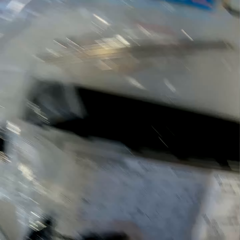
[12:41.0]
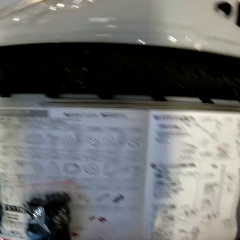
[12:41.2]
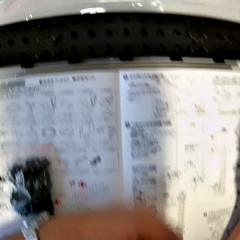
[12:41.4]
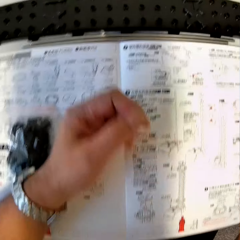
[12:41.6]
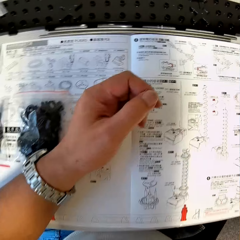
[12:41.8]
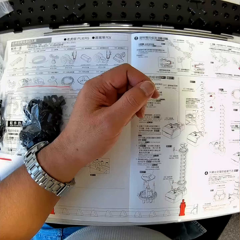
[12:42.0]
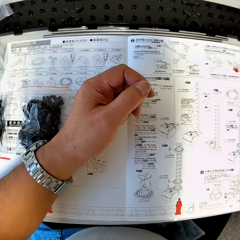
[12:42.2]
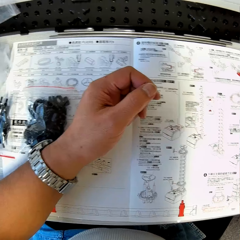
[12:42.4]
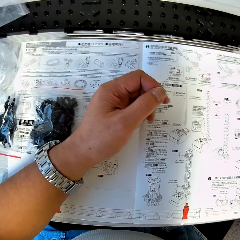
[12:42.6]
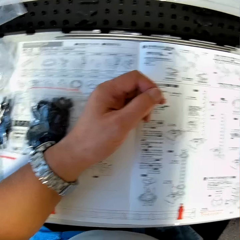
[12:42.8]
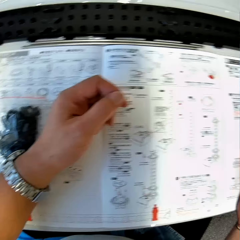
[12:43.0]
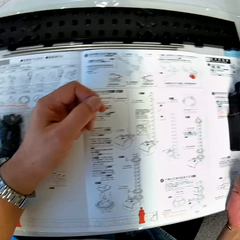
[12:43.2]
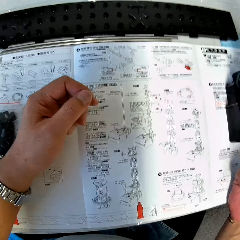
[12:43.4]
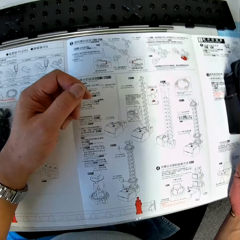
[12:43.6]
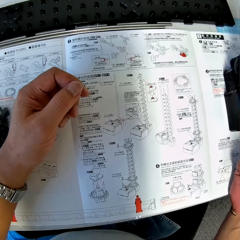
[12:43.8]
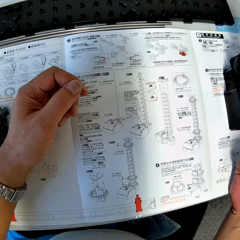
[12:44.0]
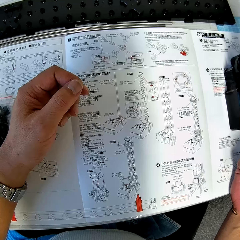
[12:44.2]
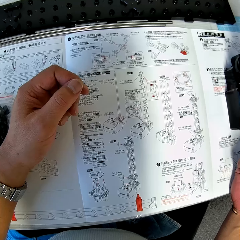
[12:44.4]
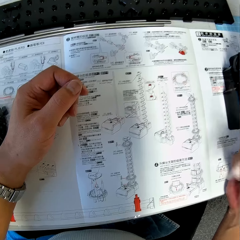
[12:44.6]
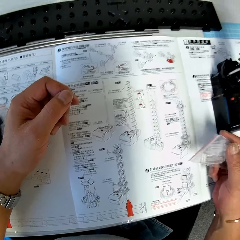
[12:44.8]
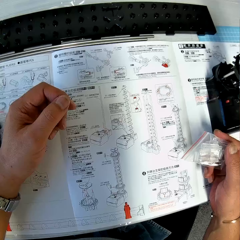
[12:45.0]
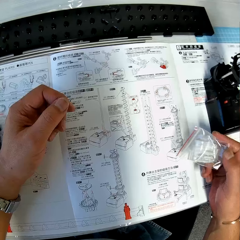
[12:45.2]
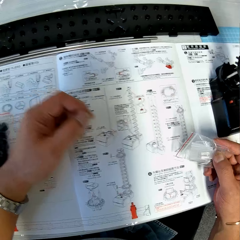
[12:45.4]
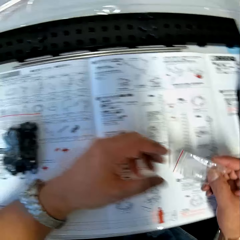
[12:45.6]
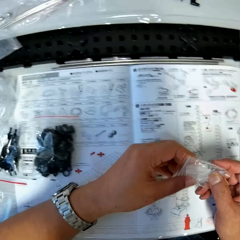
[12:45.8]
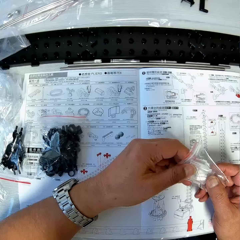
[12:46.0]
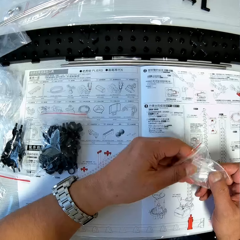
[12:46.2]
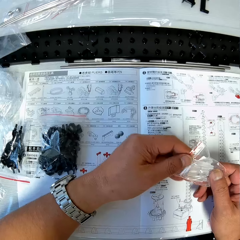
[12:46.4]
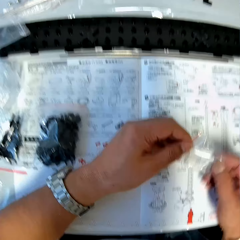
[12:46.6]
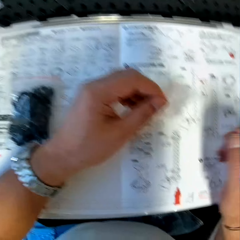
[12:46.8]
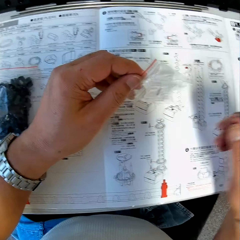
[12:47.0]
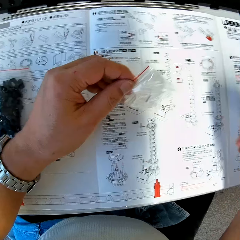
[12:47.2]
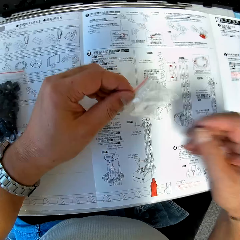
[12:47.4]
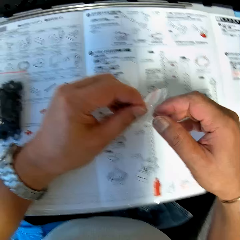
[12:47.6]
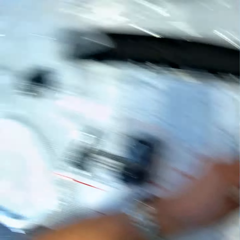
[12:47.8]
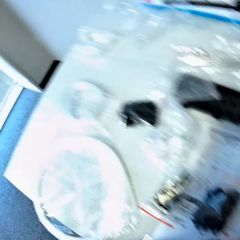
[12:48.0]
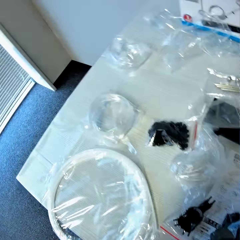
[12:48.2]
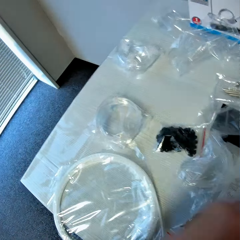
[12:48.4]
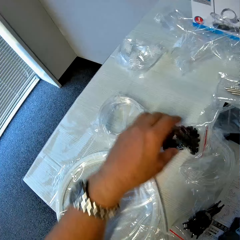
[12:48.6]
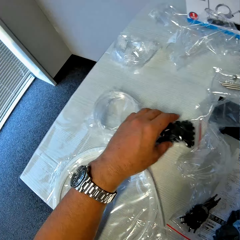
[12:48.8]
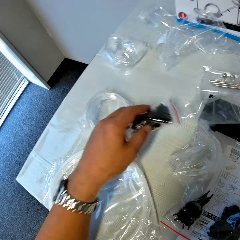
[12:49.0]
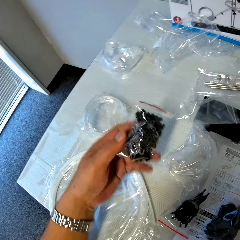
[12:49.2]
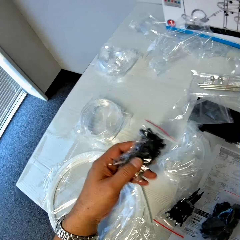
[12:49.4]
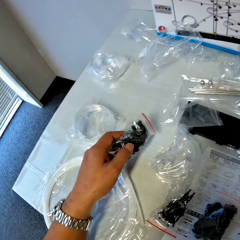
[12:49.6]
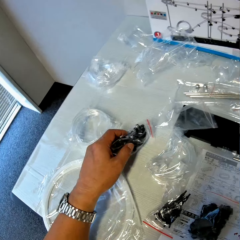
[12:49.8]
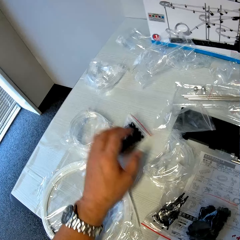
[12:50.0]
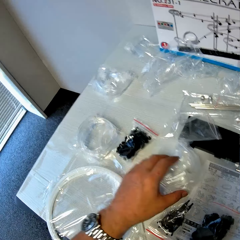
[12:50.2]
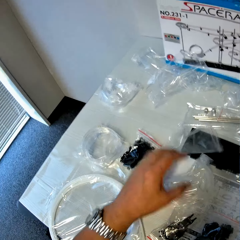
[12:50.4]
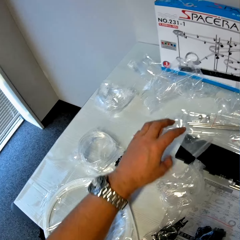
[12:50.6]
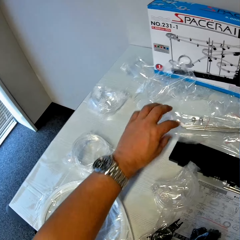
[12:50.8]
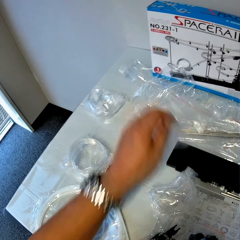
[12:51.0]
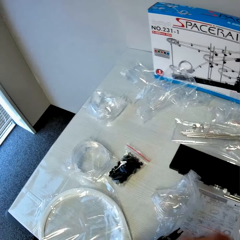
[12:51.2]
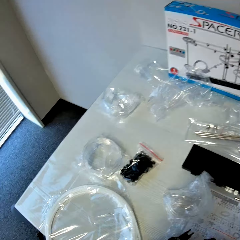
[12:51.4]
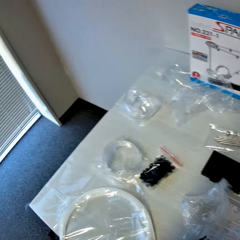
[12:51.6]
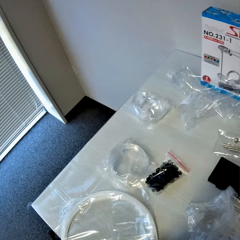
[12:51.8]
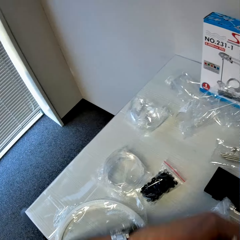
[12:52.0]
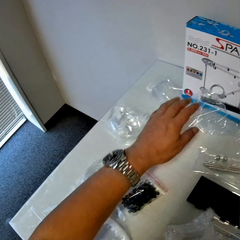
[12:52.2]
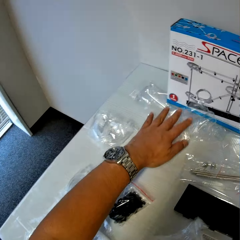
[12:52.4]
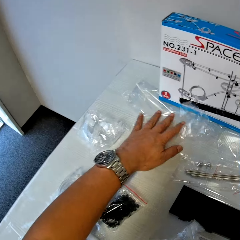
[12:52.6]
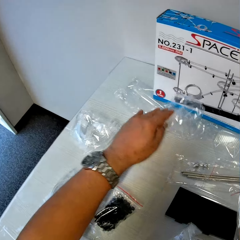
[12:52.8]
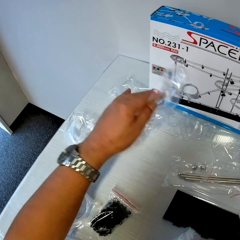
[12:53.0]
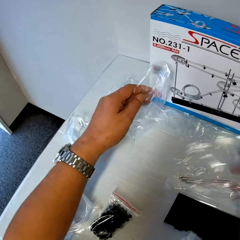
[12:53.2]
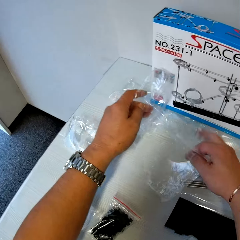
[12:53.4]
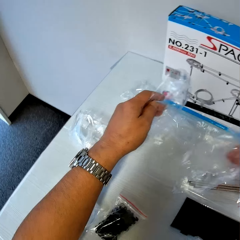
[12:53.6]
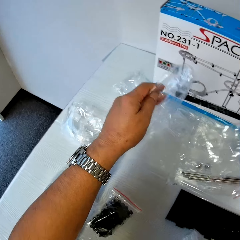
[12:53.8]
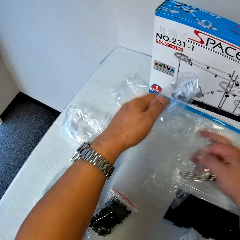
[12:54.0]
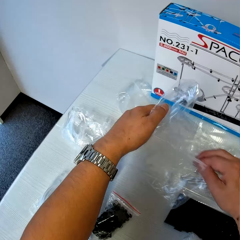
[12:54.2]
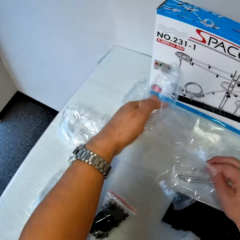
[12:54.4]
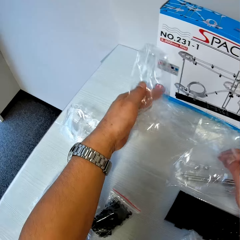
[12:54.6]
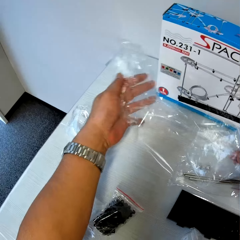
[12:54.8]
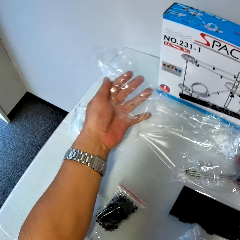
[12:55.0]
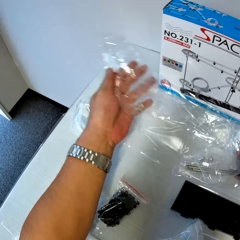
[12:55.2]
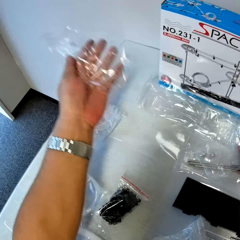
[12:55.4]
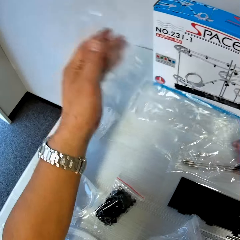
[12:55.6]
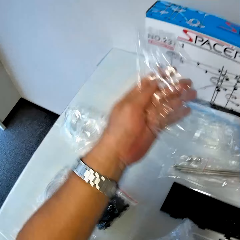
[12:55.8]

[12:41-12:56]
The camera wearer stares at the manual. He stares at the space rail part. He examines a nylon in his hands. He stares at the table. He takes another nylon from the table. He drops the nylon on the table. He takes a nylon from the table. He stares at the table. He takes another nylon from the table.

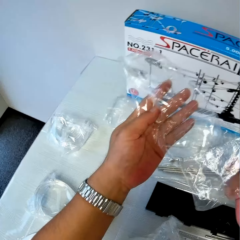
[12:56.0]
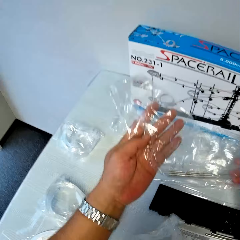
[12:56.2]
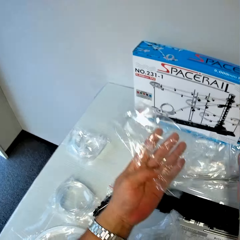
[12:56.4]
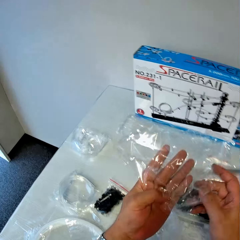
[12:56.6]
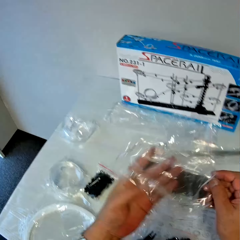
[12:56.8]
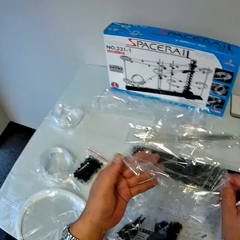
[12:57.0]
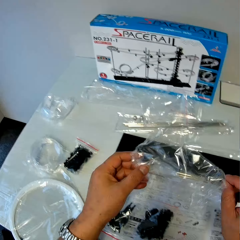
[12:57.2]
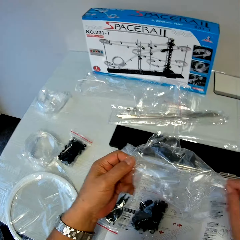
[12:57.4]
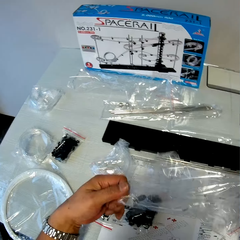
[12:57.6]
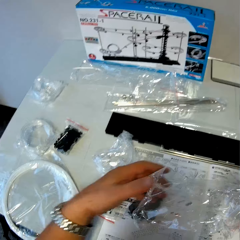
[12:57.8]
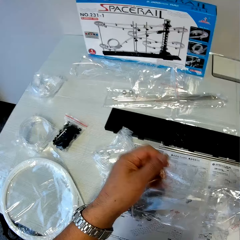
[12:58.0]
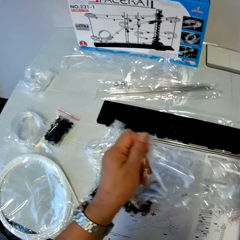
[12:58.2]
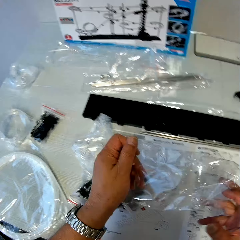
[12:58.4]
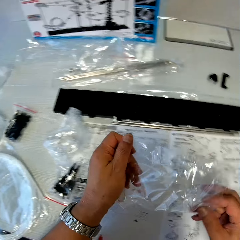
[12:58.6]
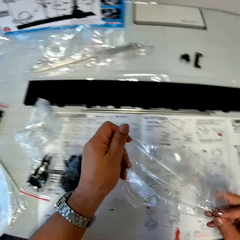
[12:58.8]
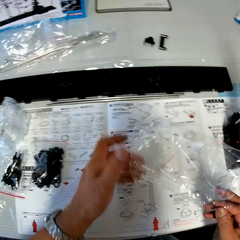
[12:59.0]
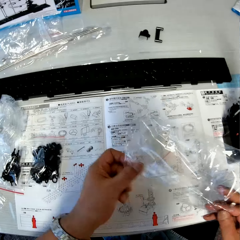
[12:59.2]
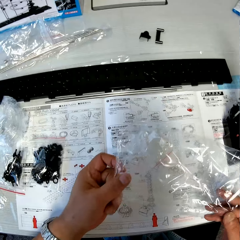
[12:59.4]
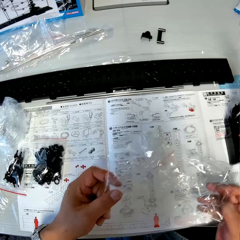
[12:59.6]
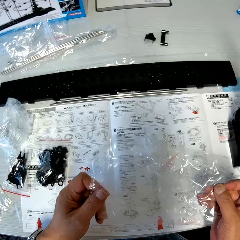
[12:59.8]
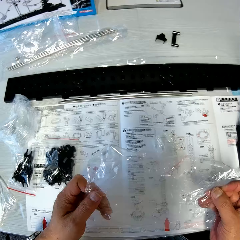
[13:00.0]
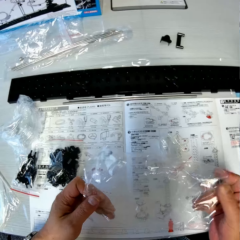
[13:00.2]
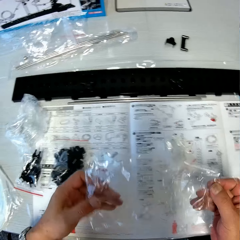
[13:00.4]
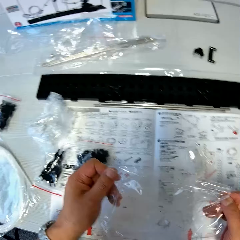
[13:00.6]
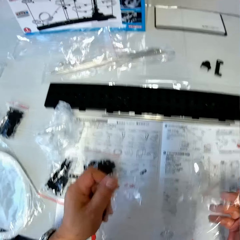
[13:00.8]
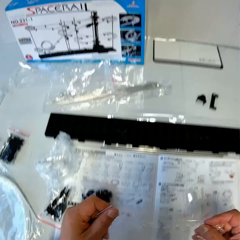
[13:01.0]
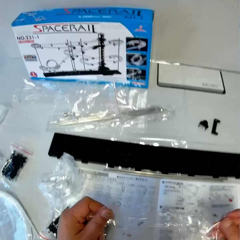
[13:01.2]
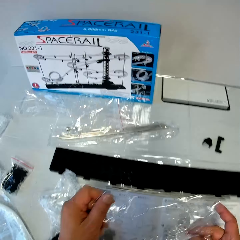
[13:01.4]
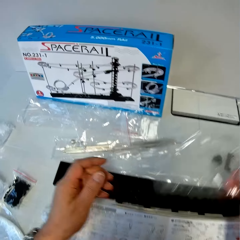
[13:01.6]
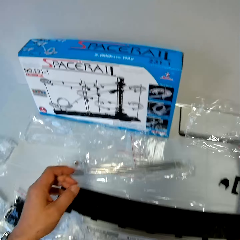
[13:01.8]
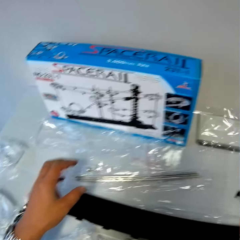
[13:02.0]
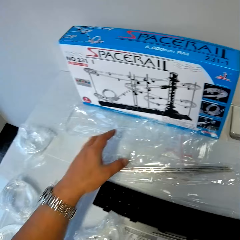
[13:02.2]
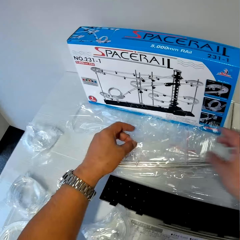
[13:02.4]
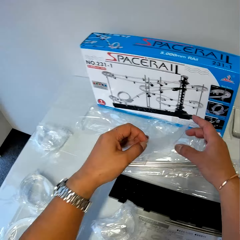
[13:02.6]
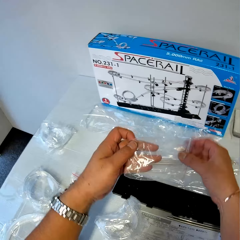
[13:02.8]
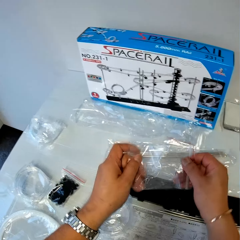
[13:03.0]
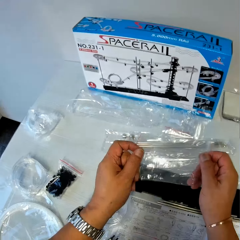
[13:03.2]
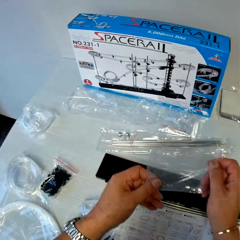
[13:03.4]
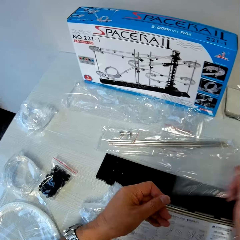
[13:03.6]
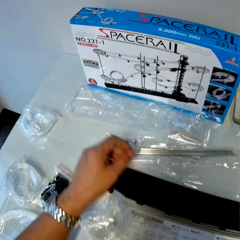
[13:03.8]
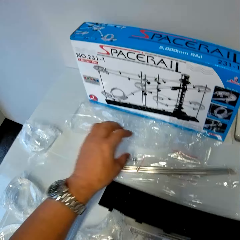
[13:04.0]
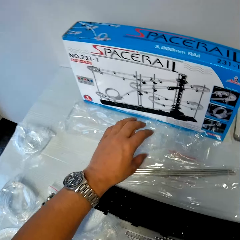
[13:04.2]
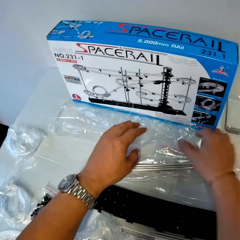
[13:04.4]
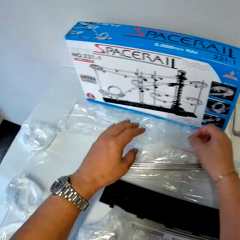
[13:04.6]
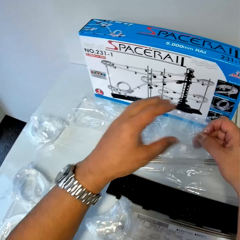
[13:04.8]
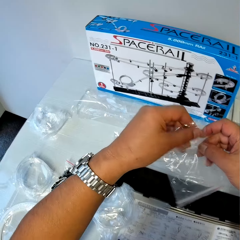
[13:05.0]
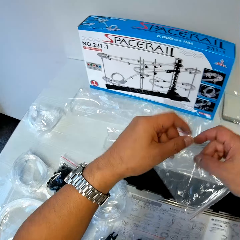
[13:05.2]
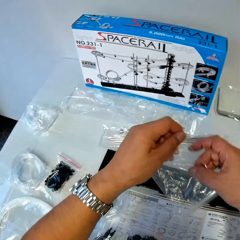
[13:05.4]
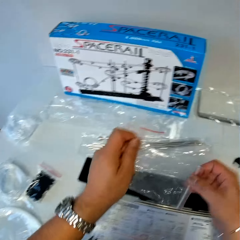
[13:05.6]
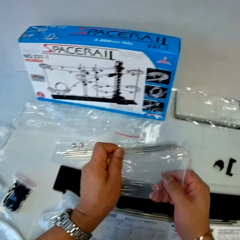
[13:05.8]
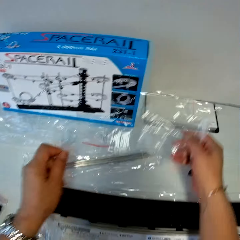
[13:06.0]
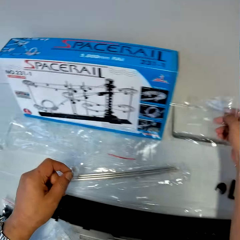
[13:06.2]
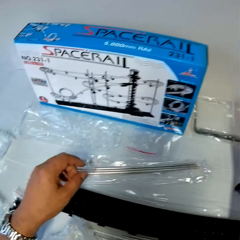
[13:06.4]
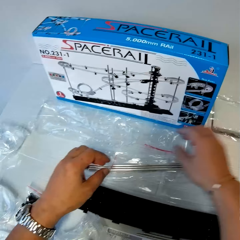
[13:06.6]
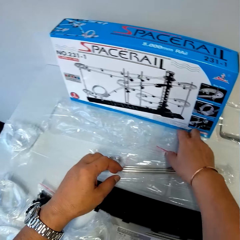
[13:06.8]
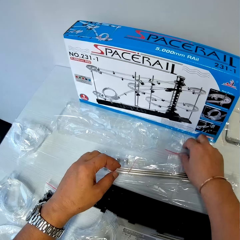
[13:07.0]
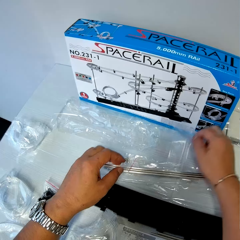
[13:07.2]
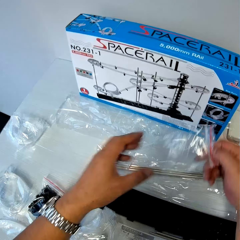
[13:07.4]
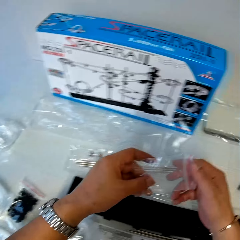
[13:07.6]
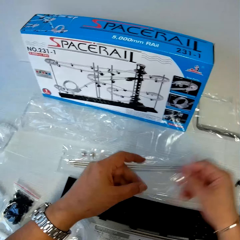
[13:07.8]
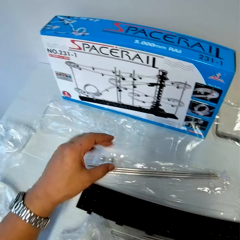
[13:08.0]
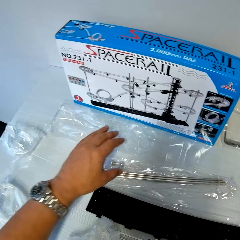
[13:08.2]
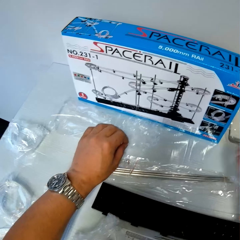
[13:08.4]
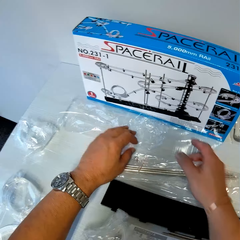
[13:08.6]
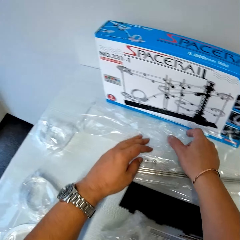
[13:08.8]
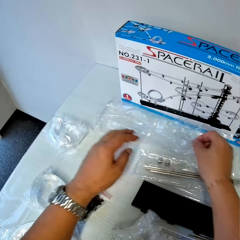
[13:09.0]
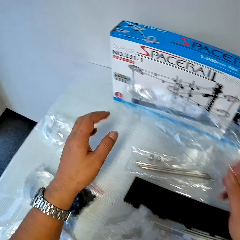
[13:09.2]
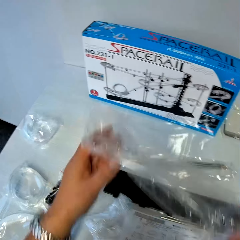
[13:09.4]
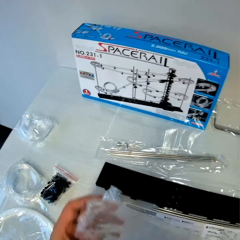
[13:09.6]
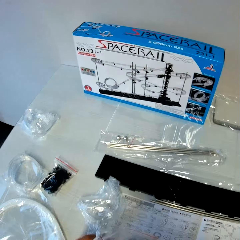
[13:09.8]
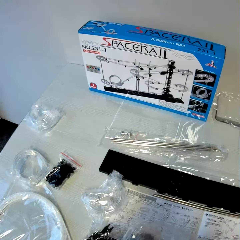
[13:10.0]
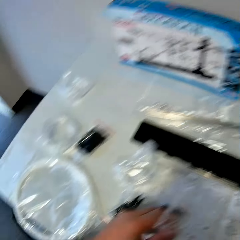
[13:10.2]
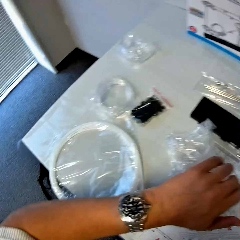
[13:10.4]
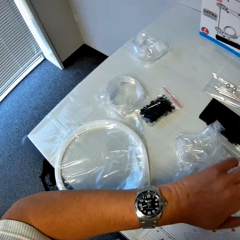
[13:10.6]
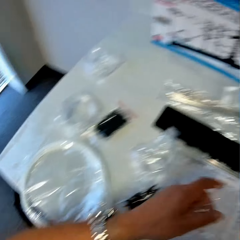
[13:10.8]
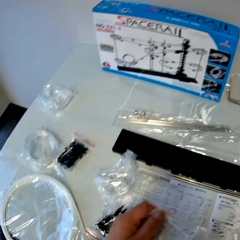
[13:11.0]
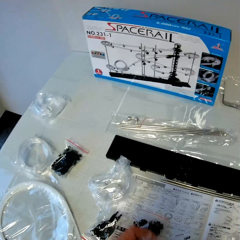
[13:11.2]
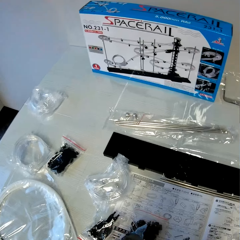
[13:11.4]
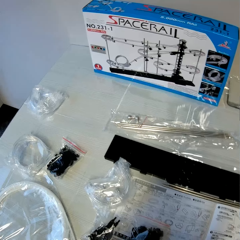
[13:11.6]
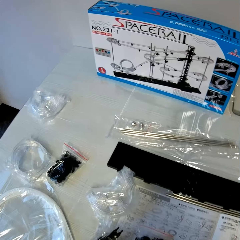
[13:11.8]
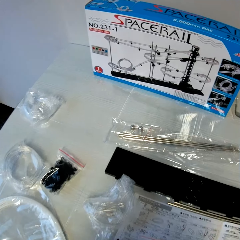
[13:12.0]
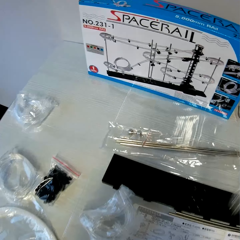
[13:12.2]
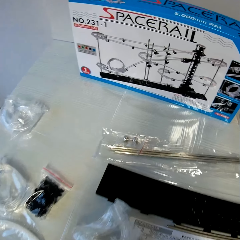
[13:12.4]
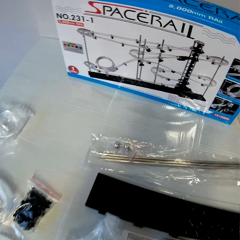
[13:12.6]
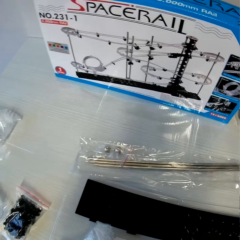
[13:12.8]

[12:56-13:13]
The camera wearer inspects the paper bag or nylon. He stretches the nylon with his hands. He drops the nylon on the table. He takes another nylon from the table. He stretches the nylon with his hands. He inspects the paper bag. He drops the nylon on the table. He takes another nylon from the table. He inspects the paper bag. He stretches the nylon with his hands. He drops the nylon on the table. He takes another nylon from the table. He inspects the paper bag. He drops the nylon on the table. He takes another nylon from the table. He stares at a space rail box. He looks at the time on his hand. He stares at the table.
